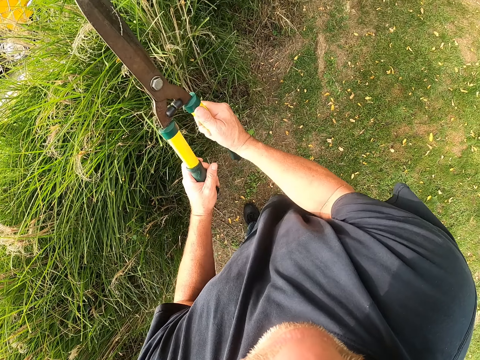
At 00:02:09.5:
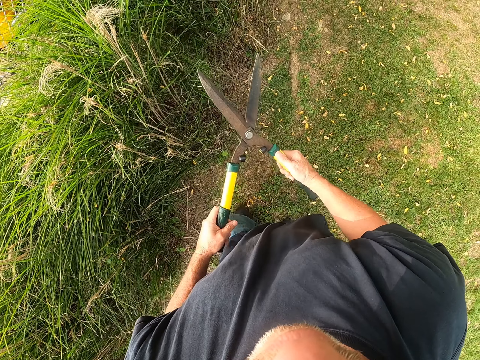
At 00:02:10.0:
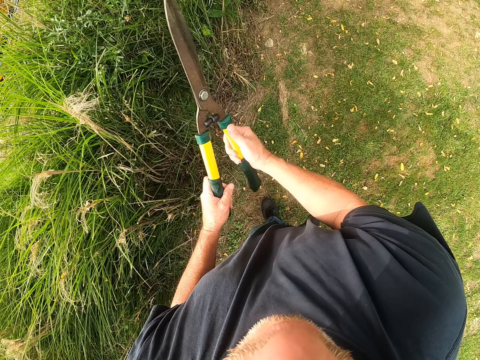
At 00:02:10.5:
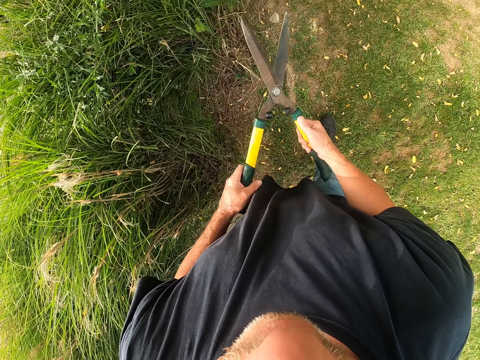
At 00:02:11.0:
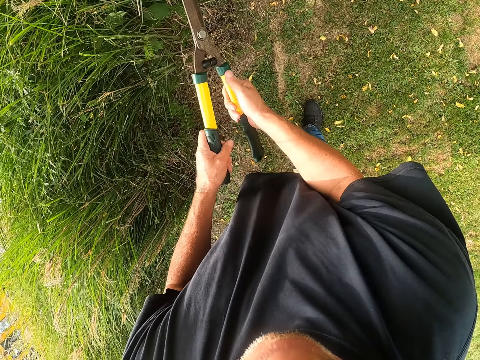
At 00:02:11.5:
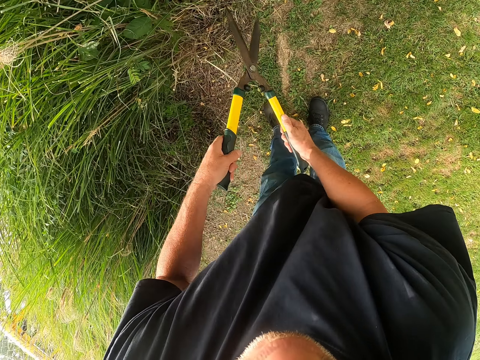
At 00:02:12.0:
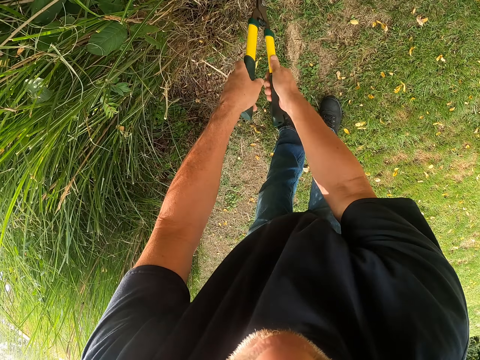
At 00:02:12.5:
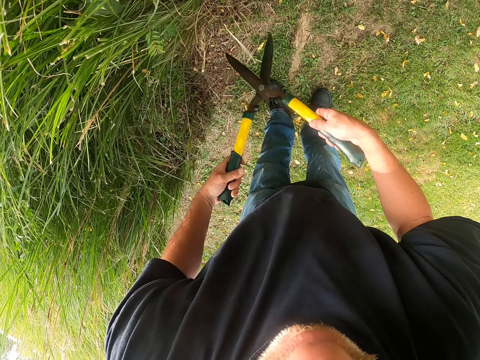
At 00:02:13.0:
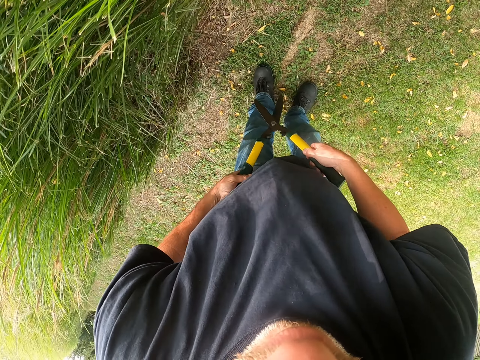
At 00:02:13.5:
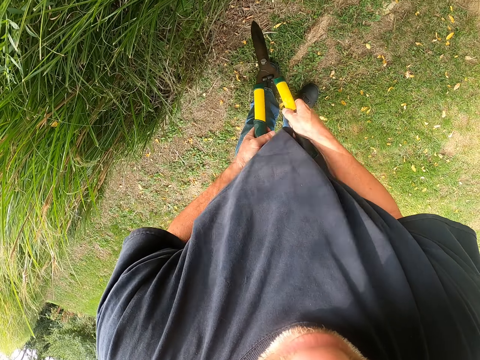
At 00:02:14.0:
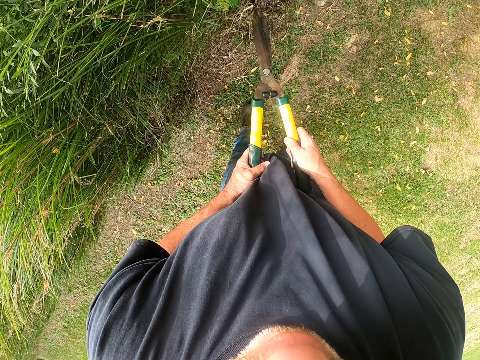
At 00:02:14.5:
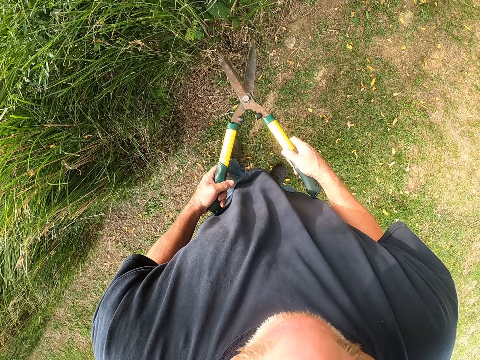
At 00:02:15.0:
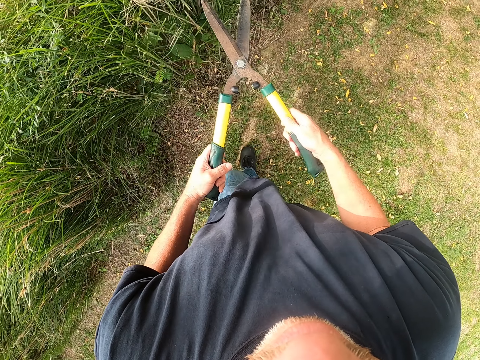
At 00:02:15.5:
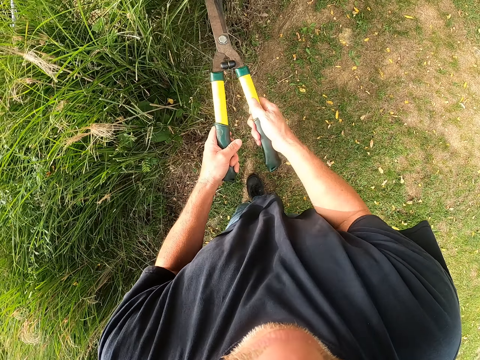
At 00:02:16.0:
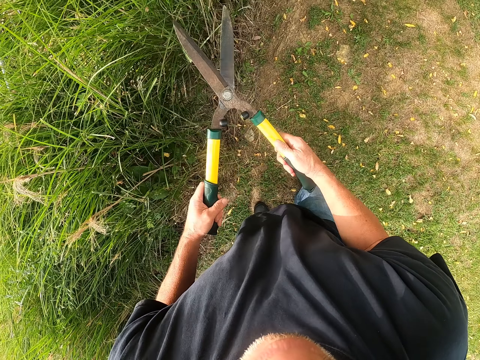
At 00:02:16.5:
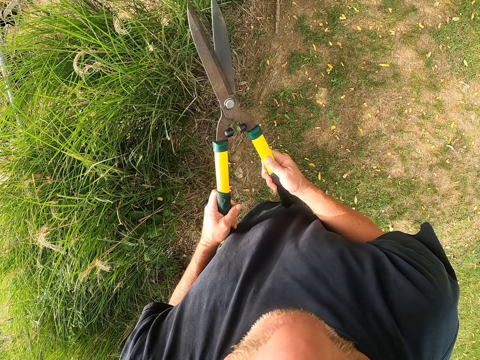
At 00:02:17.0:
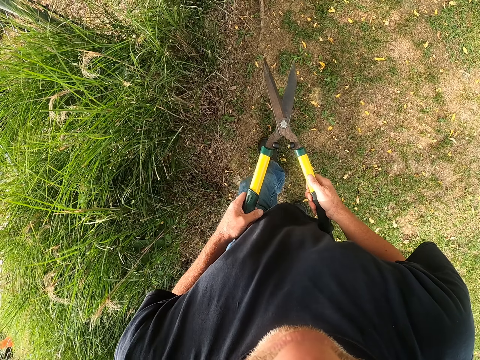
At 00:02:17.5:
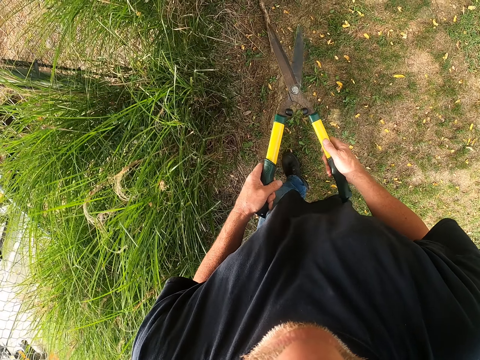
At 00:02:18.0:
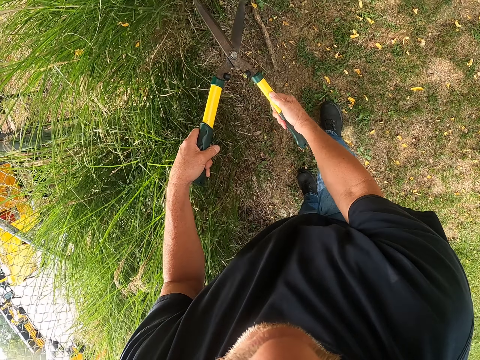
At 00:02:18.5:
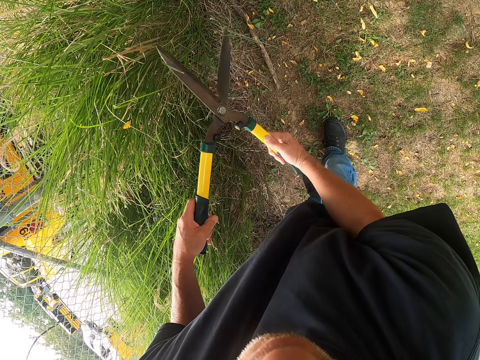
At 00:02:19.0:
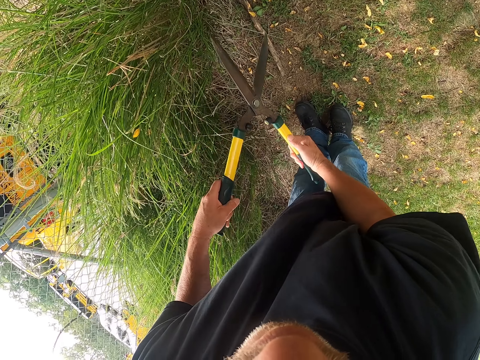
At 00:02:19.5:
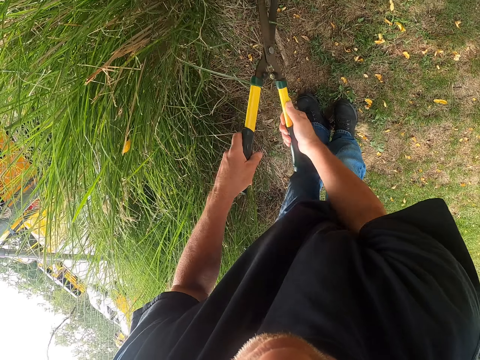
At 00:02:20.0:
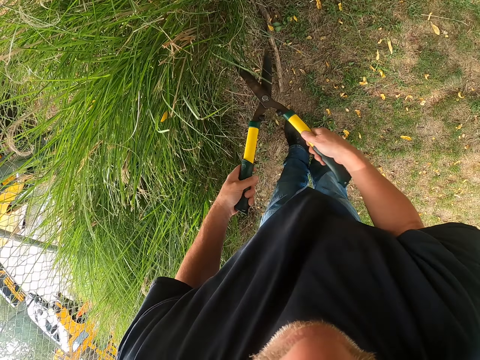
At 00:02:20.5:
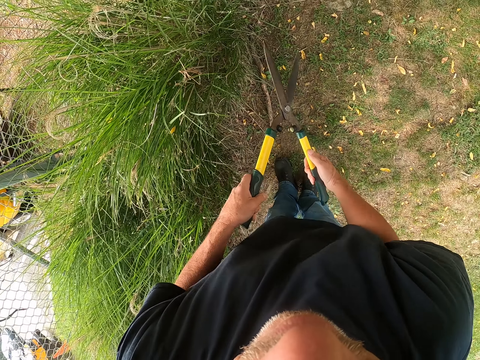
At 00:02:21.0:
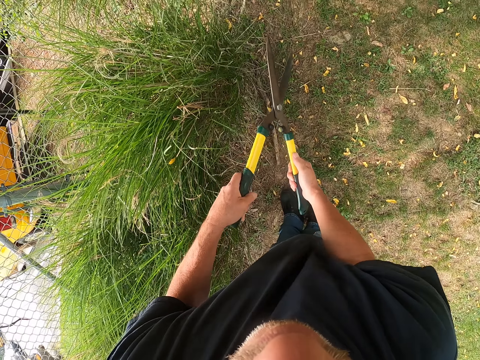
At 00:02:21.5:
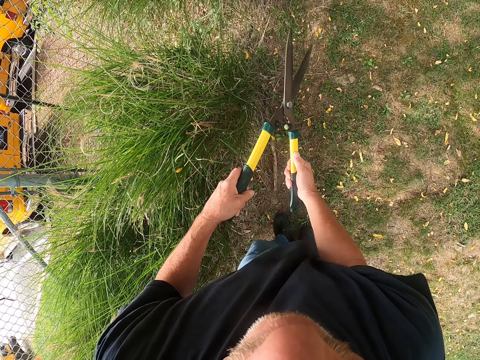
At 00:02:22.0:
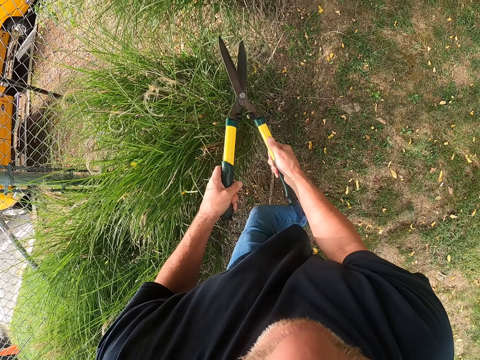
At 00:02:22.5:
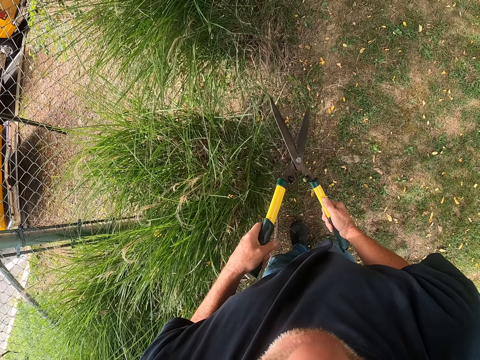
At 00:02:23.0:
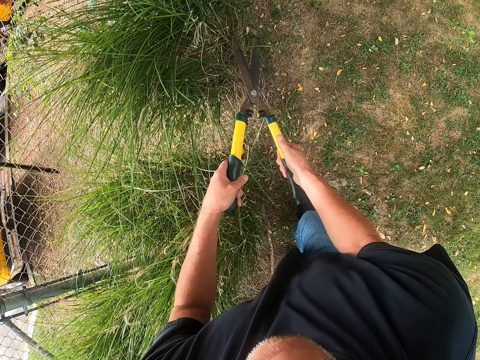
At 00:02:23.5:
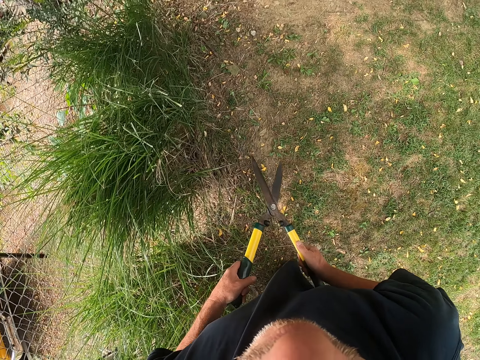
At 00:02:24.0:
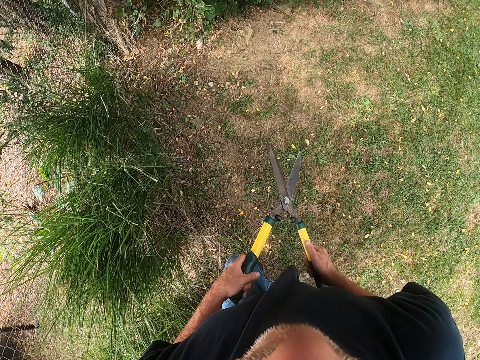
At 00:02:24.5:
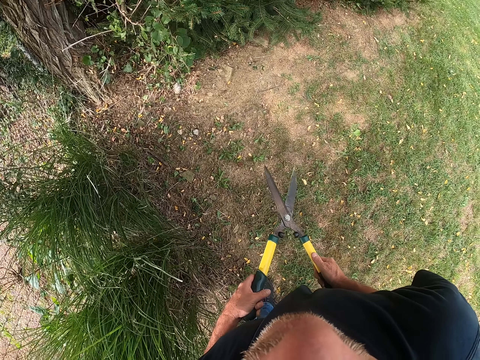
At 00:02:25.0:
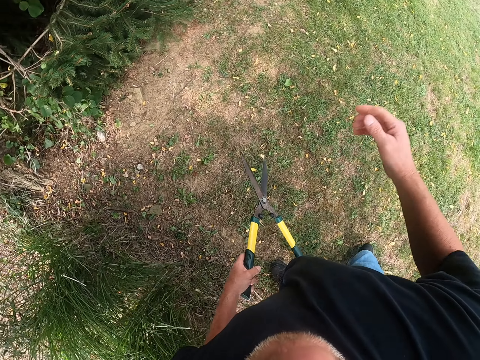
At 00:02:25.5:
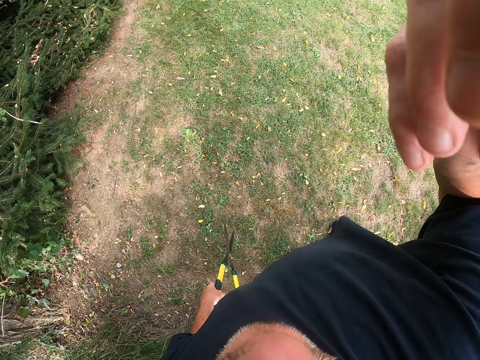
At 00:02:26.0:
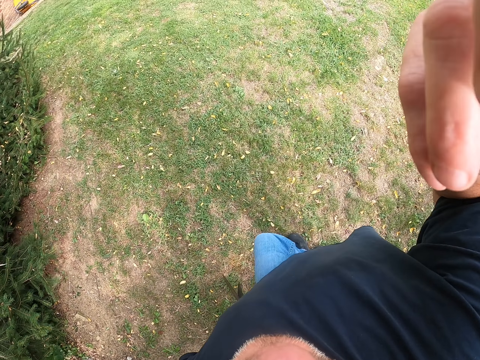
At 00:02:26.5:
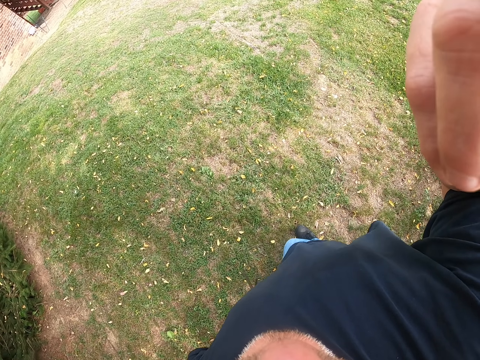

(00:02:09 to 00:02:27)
The camera wearer trims a hedge. He moves. He cuts grass ends. He walks on the compound. He raises his right hand up.
